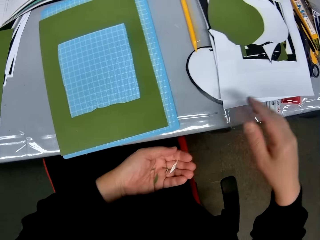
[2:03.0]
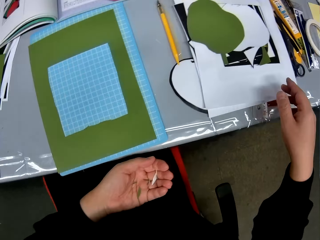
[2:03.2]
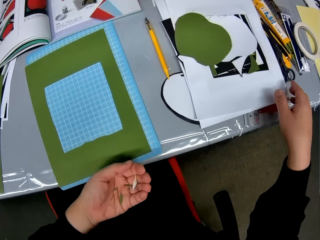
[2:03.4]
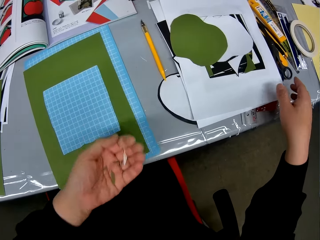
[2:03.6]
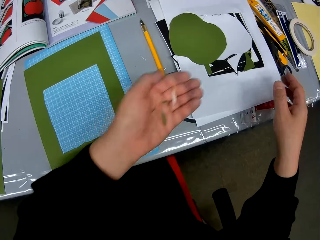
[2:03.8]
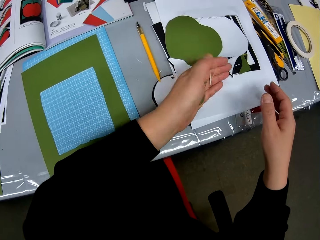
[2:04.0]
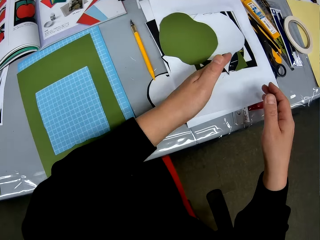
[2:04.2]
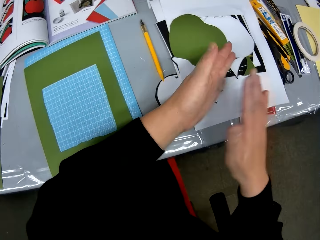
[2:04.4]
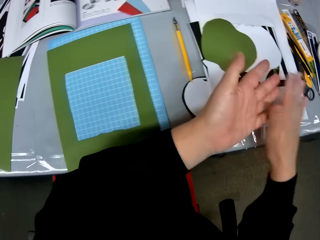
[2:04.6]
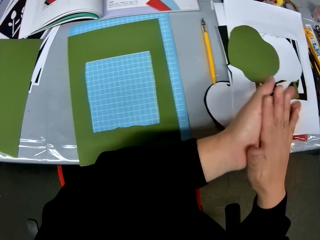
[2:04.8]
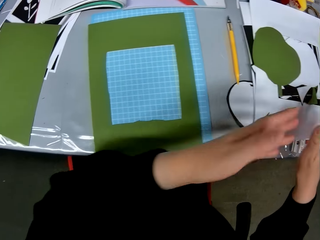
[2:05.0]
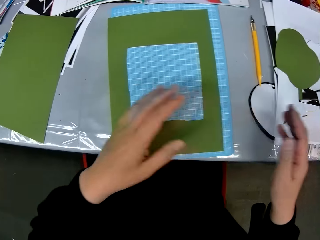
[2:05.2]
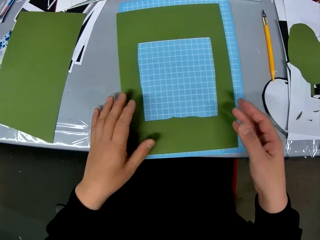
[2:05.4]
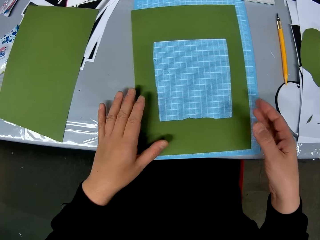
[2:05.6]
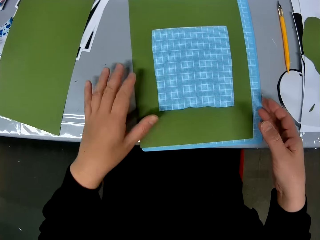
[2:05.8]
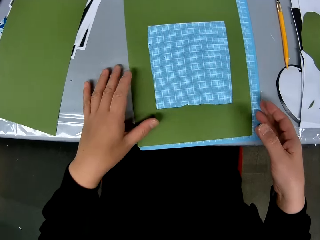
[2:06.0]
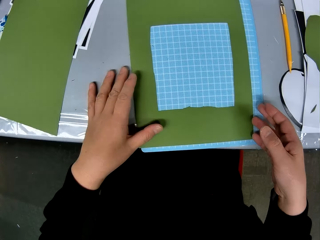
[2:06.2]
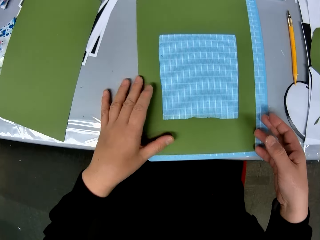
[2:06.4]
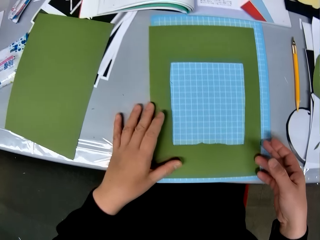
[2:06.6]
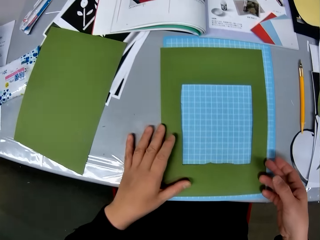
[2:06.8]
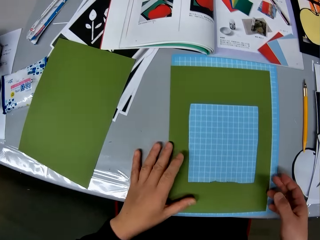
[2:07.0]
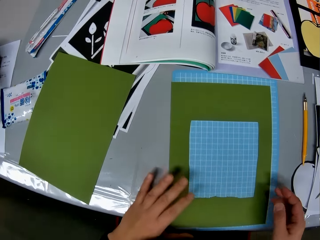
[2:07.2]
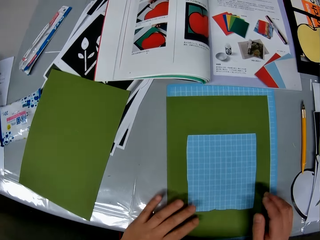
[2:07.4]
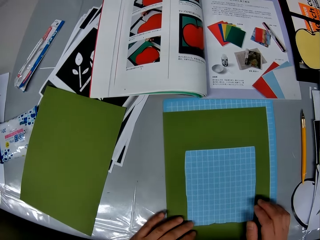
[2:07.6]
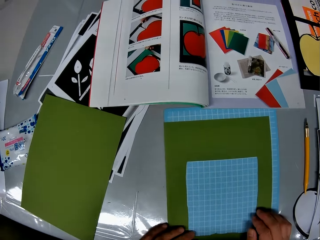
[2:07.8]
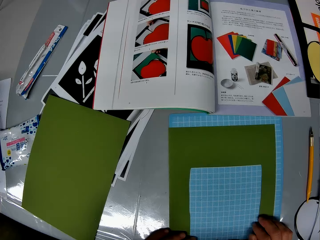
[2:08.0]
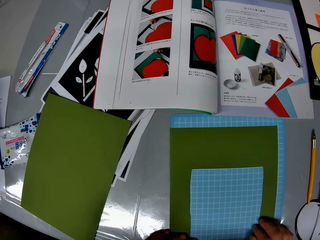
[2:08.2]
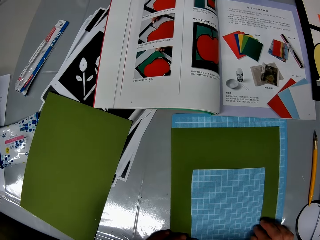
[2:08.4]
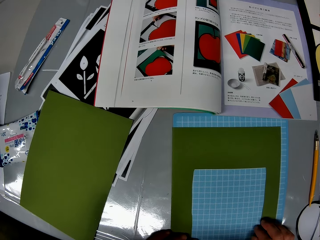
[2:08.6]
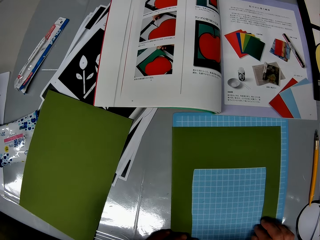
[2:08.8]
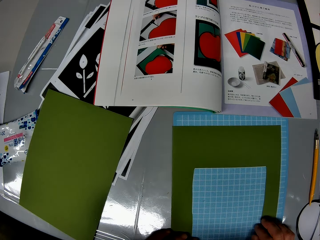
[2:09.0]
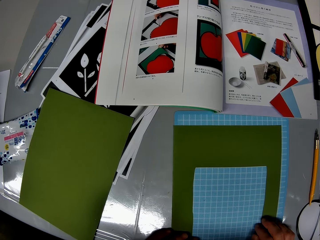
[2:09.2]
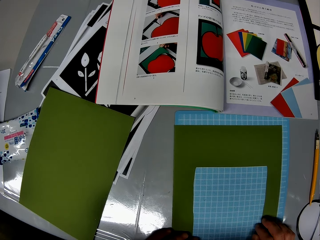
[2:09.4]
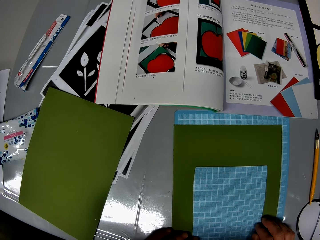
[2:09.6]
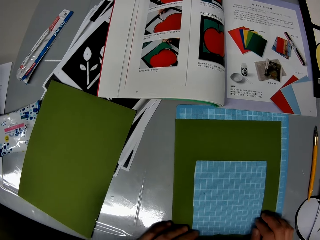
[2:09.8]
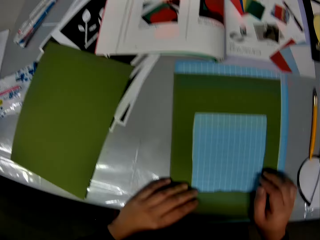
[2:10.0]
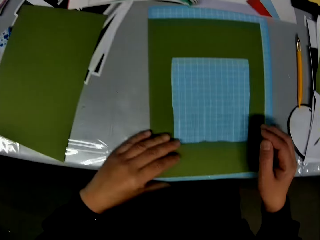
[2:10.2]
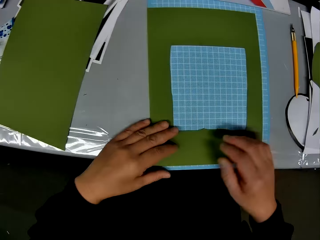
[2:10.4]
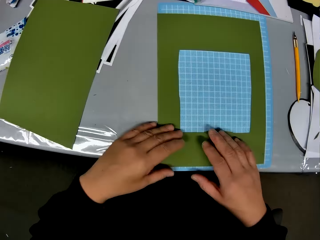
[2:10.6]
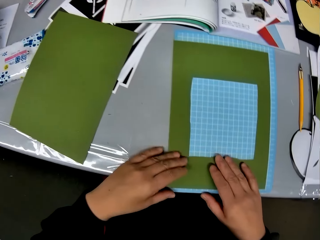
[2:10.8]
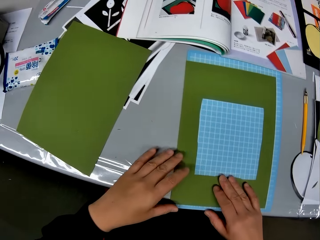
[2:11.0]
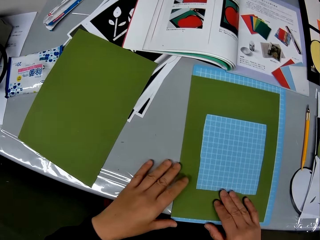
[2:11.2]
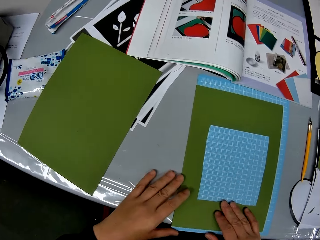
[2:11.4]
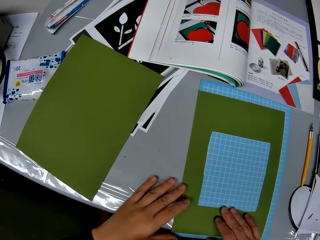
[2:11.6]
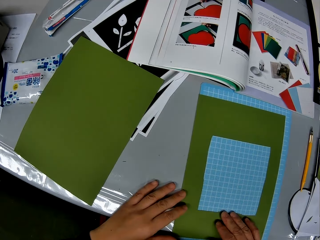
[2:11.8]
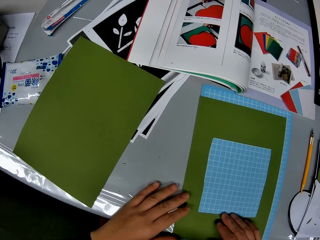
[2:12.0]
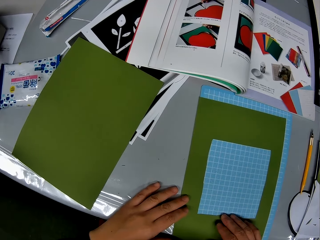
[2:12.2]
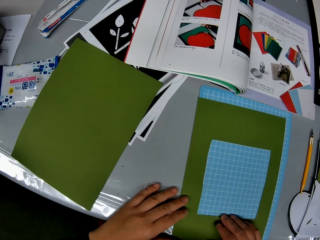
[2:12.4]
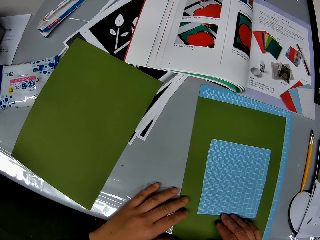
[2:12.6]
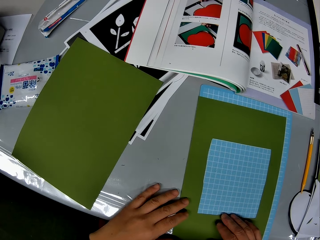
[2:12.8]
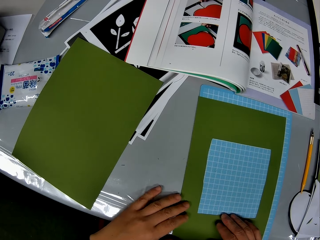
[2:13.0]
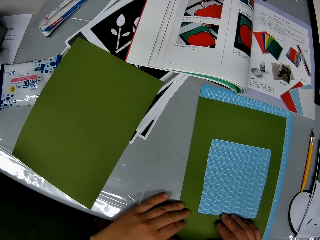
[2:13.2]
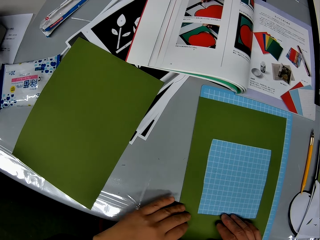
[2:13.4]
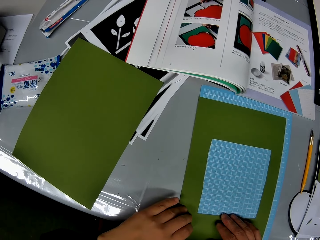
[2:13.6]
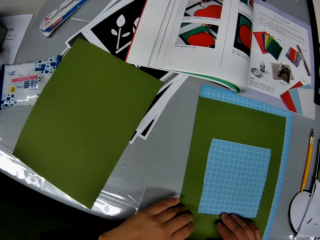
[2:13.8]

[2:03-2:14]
The camera wearer drops the pieces aside on other pieces. They rub the hands. They hold the green rectangle portion on the mat craft board with both hands. They look towards the book. They look towards the green rectangle portion on the mat craft board. They look towards the book.

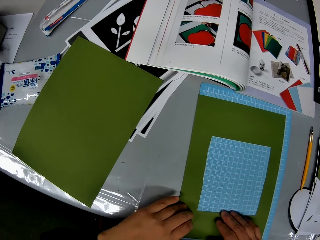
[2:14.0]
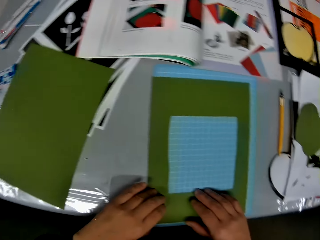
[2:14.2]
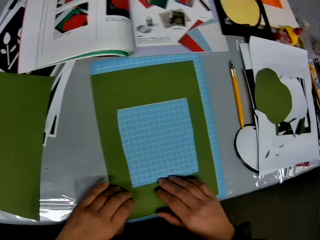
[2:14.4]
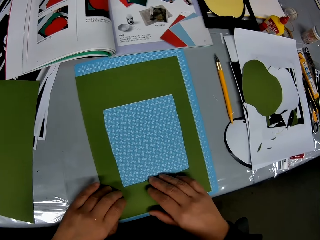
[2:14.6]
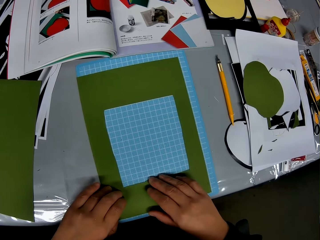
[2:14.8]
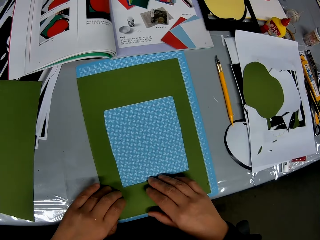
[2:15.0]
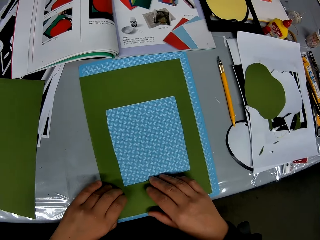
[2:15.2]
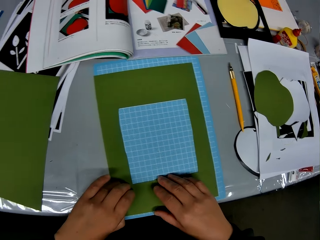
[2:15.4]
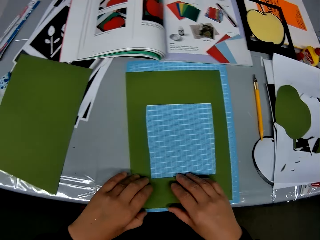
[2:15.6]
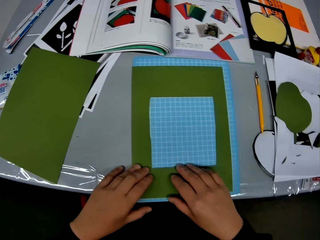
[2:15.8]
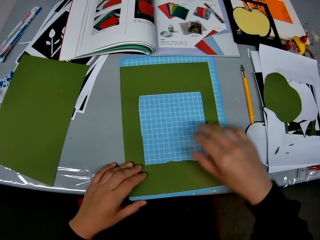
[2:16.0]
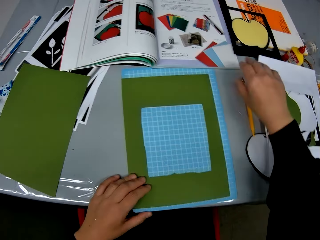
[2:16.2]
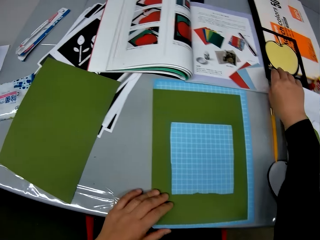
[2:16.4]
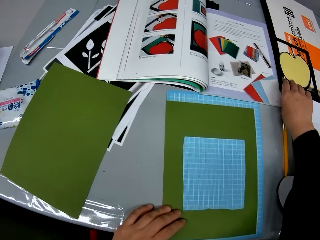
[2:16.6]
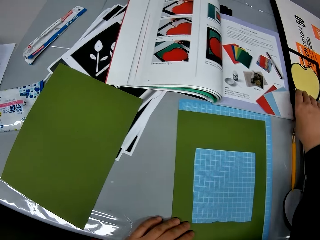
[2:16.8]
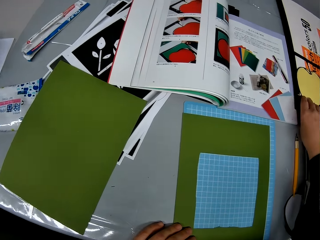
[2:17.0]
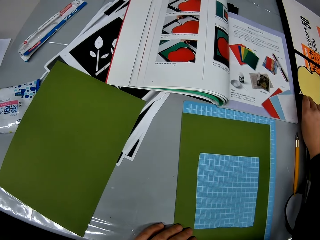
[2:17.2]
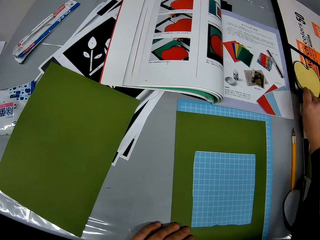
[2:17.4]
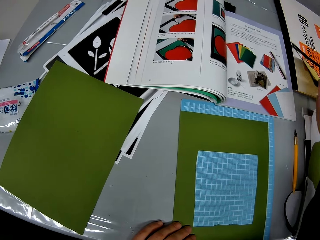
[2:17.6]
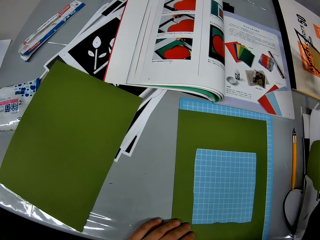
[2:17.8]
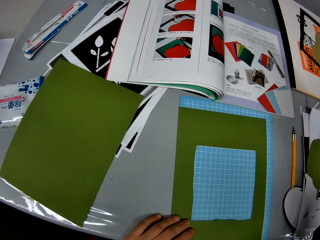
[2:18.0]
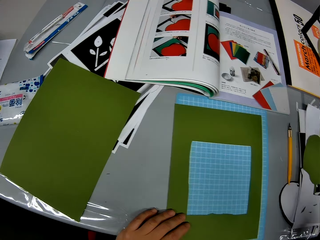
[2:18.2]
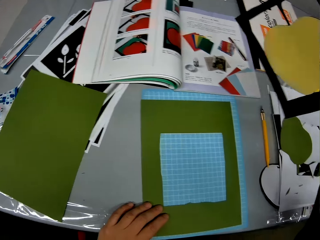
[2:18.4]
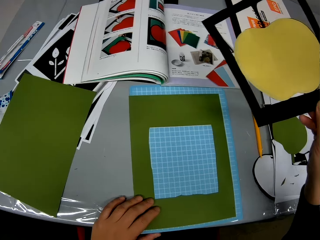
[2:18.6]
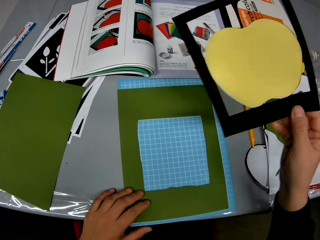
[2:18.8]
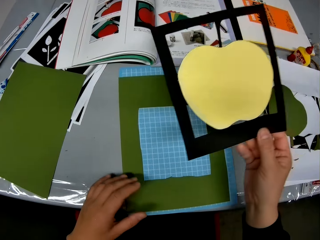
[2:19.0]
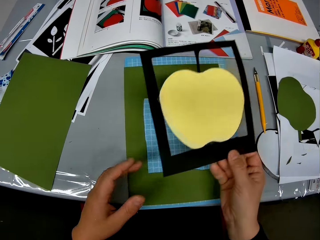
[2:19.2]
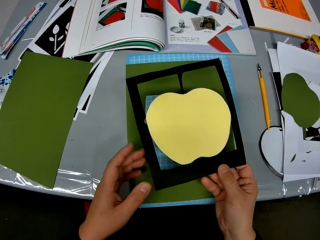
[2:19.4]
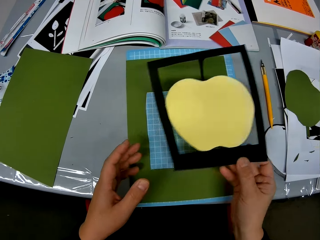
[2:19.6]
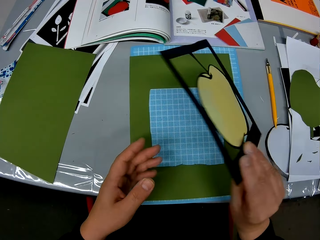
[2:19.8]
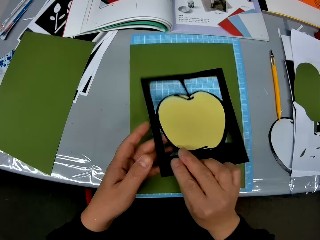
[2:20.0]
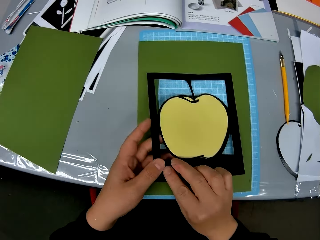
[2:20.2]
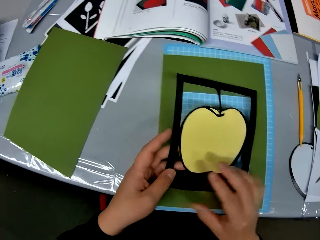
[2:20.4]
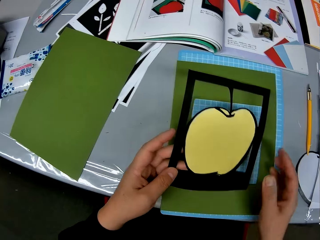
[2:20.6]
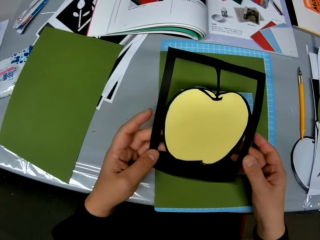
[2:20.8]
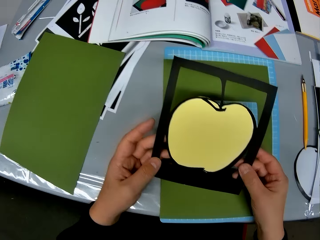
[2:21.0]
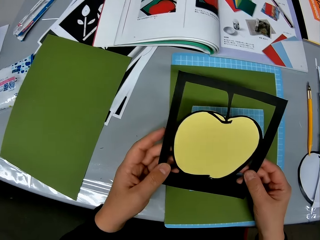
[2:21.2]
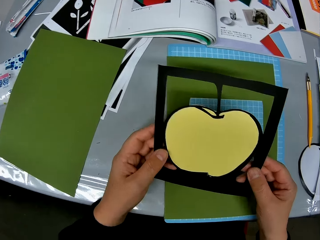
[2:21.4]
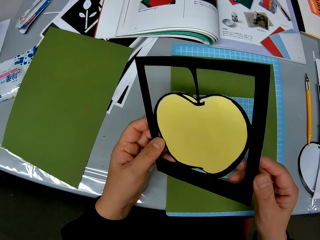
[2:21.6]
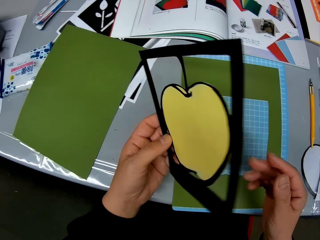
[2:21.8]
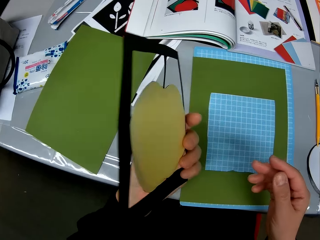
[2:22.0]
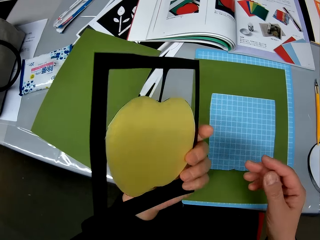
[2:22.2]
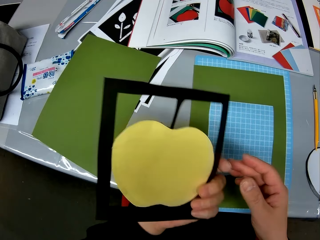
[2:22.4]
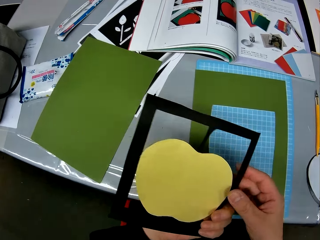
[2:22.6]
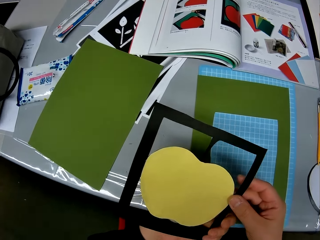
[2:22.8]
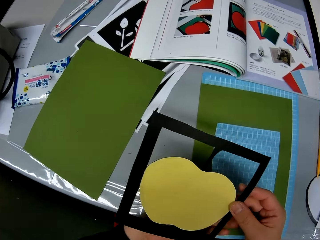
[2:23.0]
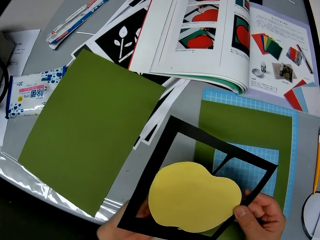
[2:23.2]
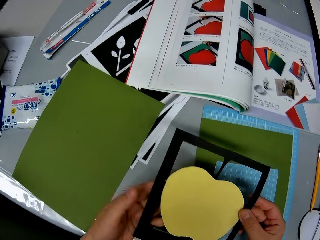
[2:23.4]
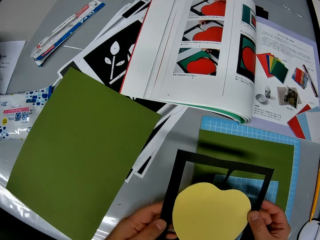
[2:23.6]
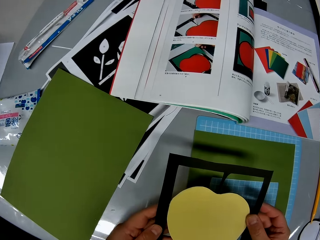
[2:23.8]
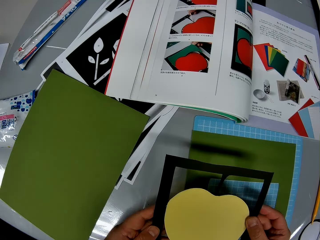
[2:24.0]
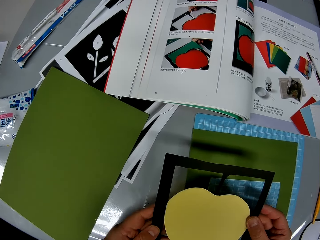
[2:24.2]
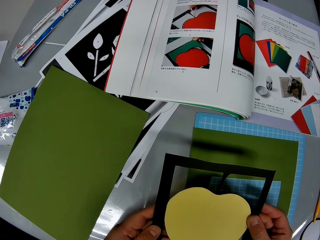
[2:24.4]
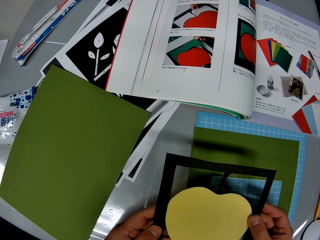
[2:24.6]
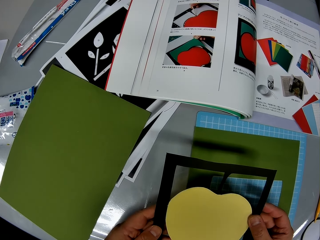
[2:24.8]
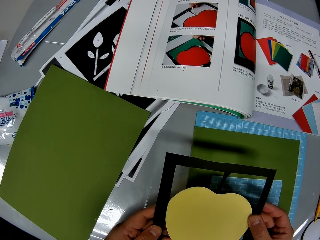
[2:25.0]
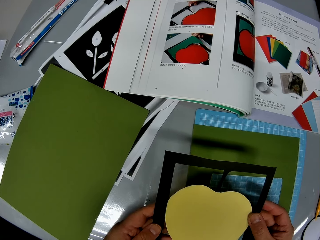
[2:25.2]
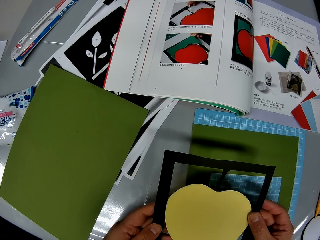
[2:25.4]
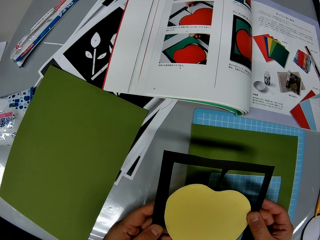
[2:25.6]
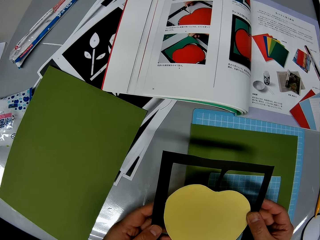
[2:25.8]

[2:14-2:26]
The camera wearer looks around. They take a framed apple shape card stock on the table. They rotate the framed apple shape card stock. They direct the framed apple shape card stock towards the portion on the mat craft board. They rotate the framed apple shape card stock. They inspect the framed apple shape card stock. They rotate the framed apple shape card stock. They inspect the framed apple shape card stock.
